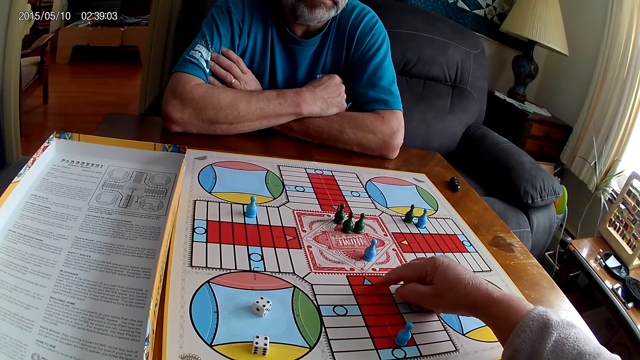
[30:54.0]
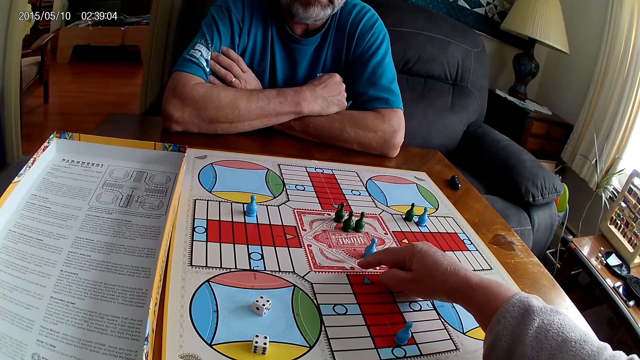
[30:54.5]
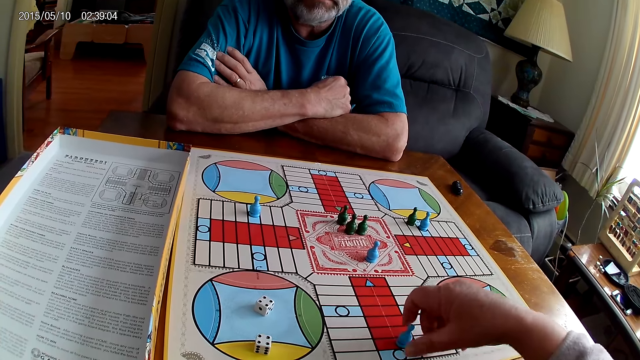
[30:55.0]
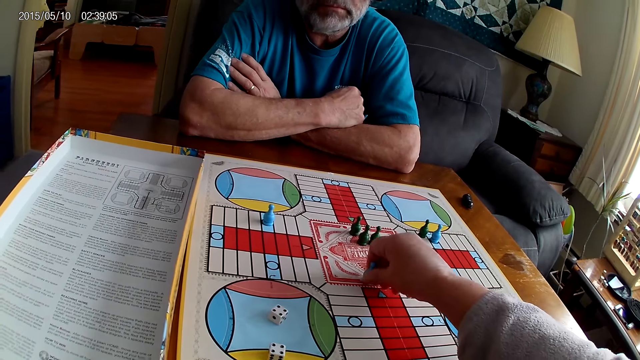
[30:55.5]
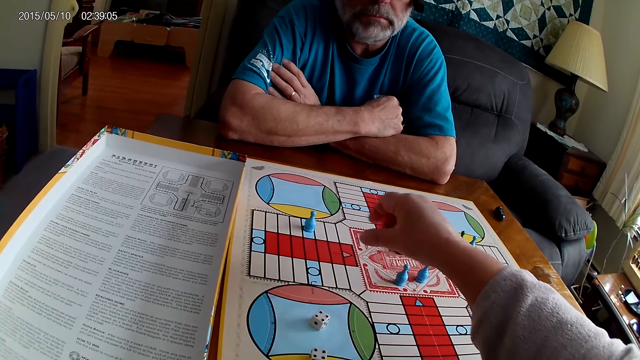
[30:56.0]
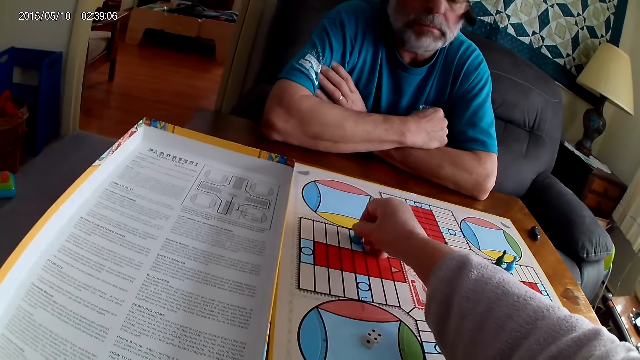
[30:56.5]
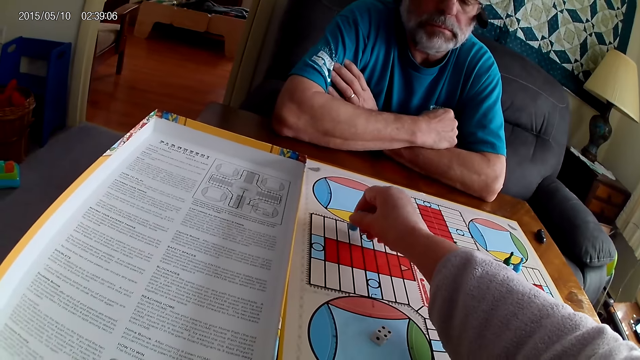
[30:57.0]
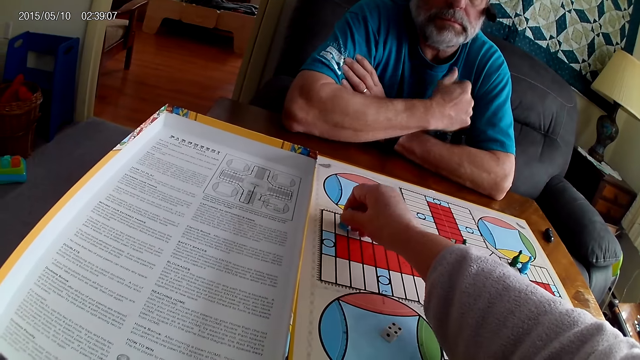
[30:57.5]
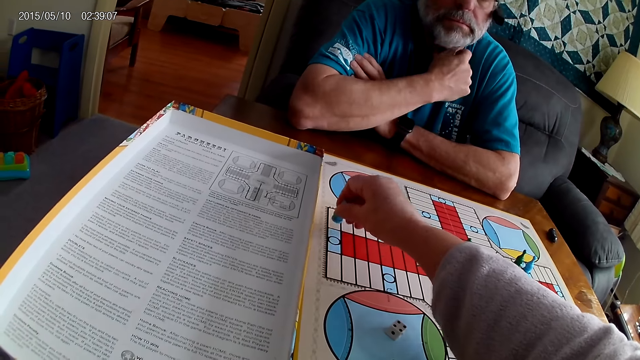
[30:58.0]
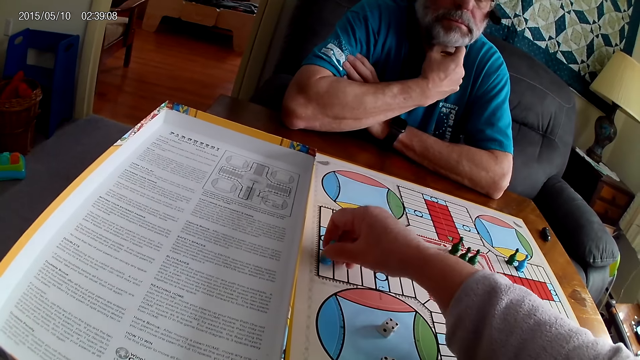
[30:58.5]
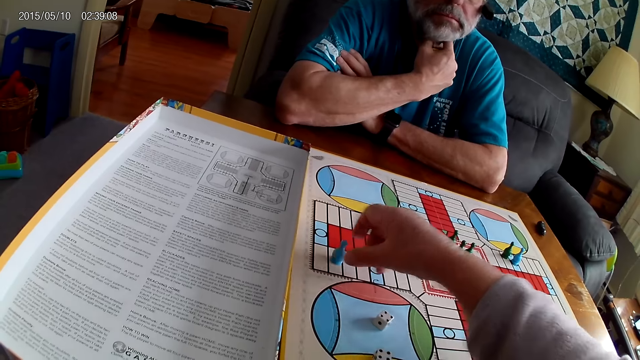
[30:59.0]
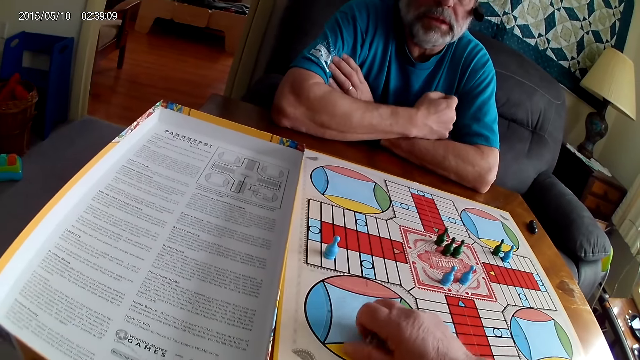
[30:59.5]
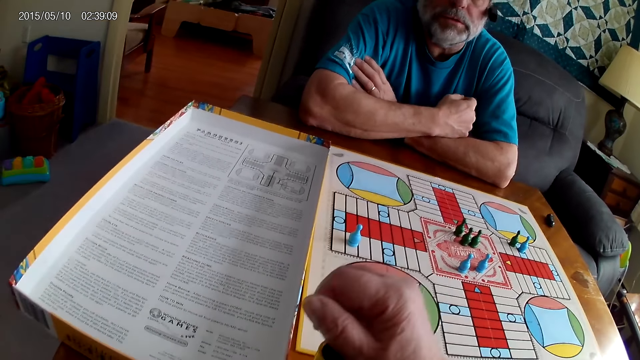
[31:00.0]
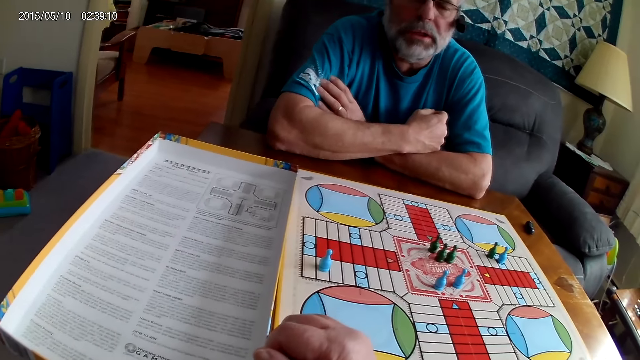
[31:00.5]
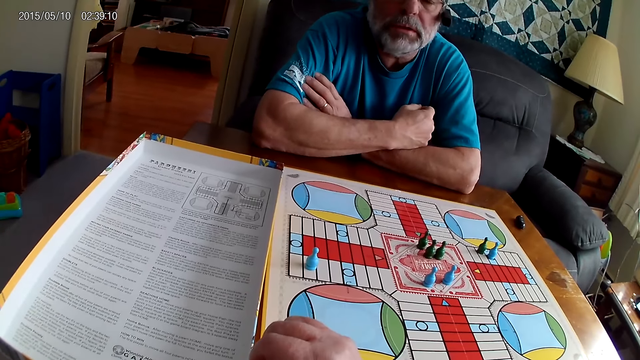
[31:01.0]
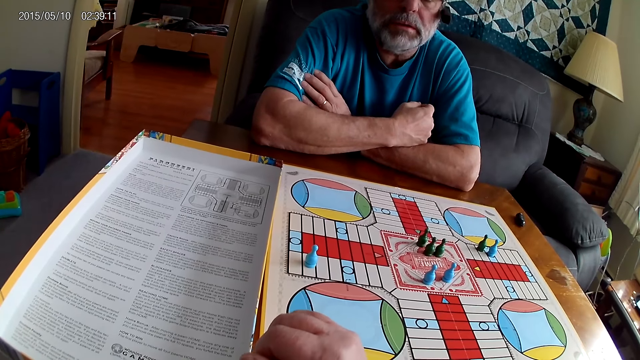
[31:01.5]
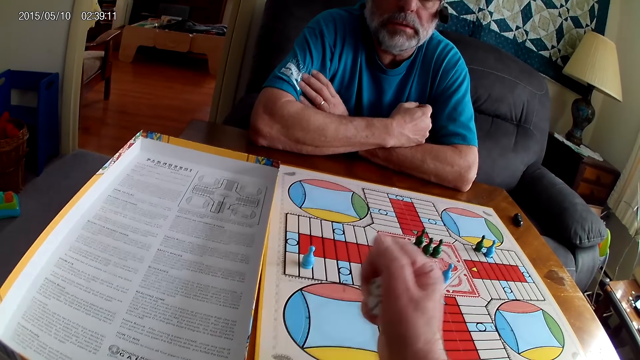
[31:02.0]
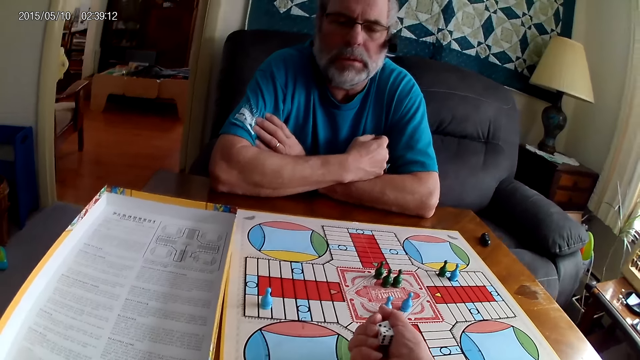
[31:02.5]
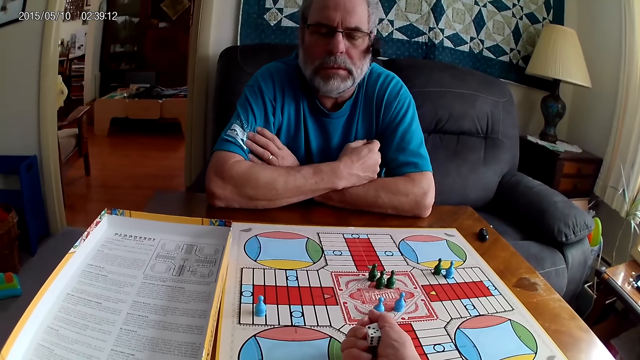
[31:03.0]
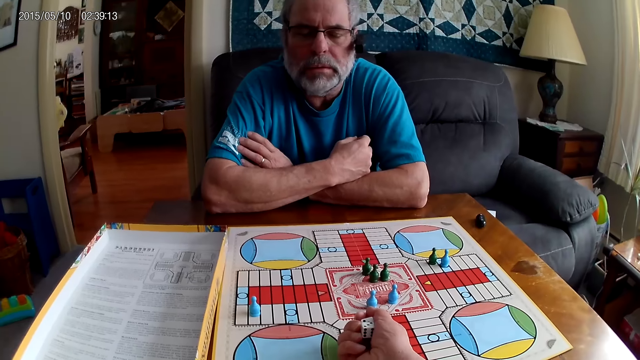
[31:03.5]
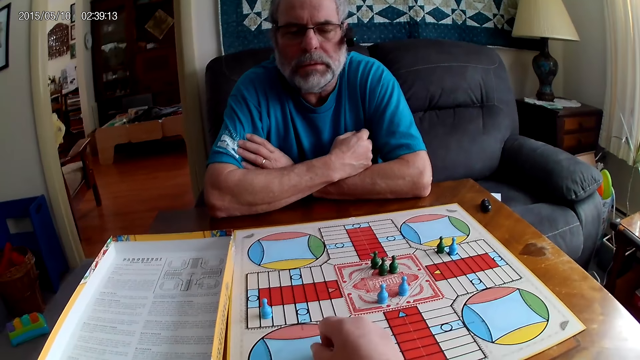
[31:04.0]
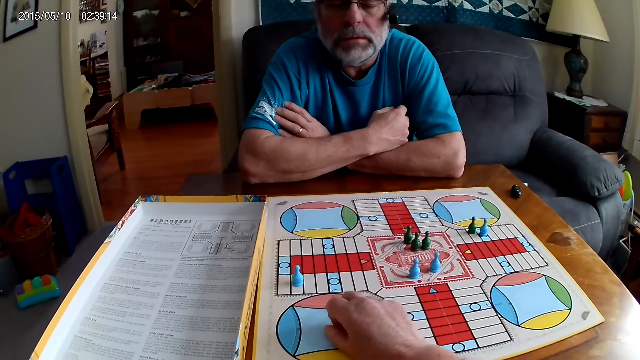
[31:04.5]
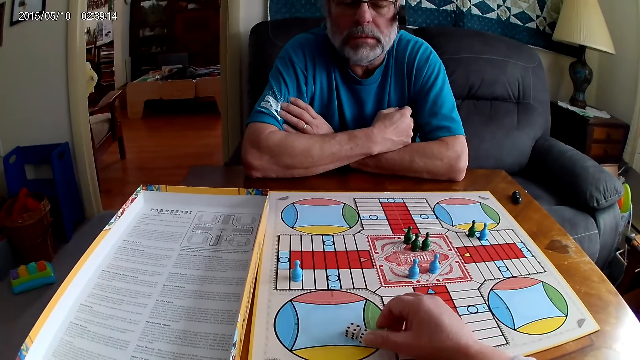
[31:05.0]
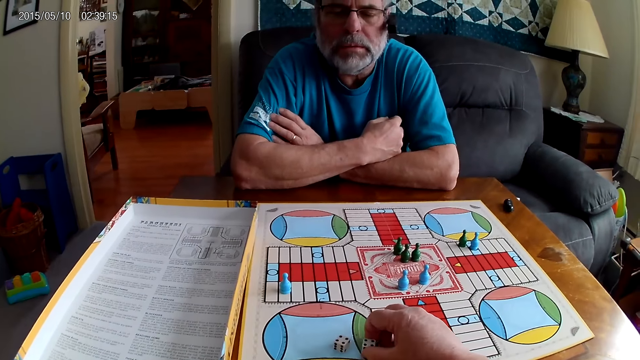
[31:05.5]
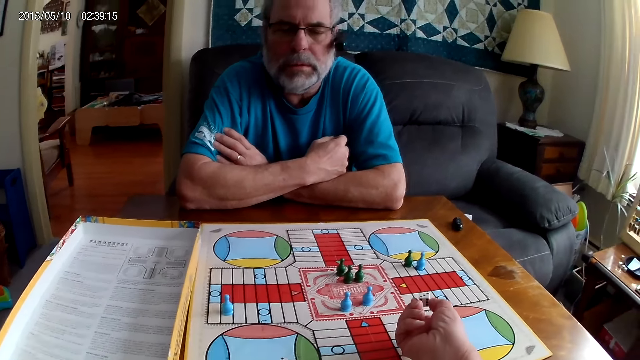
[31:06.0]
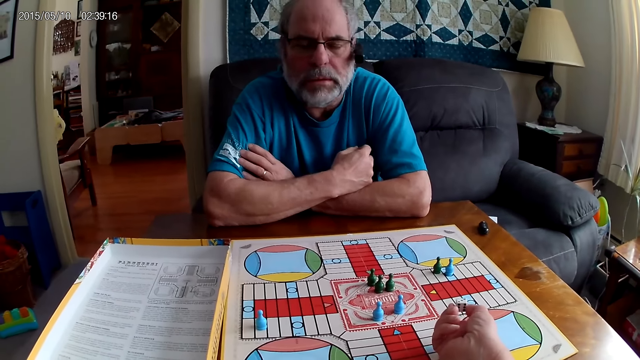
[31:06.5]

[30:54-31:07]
The camera wearer moves the blue pawn forward on the Ludo board. He moves another blue pawn through 7 cells with his right hand. He picks the dice with his right hand. A man converses with the camera wearer. The camera wearer holds the dice. He converses with the man. He places the dice on the board. He converses with the man.

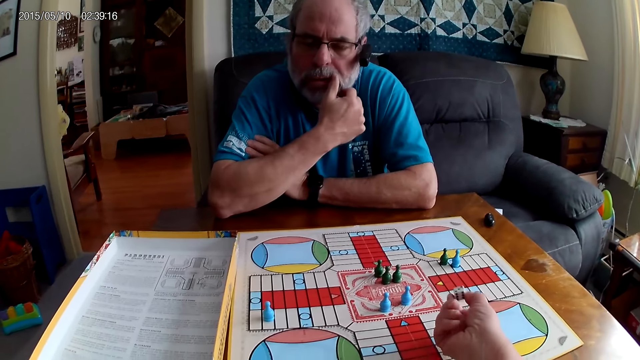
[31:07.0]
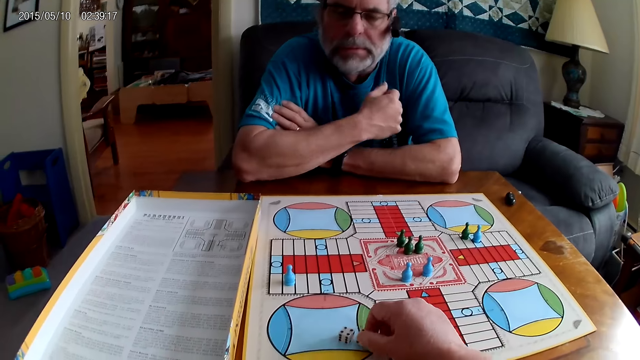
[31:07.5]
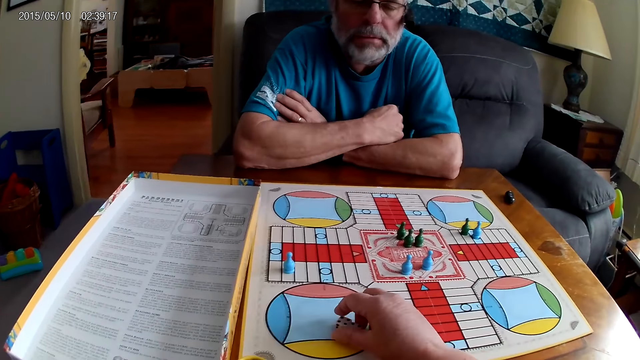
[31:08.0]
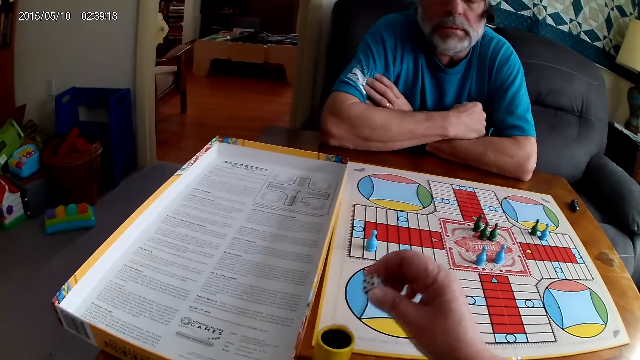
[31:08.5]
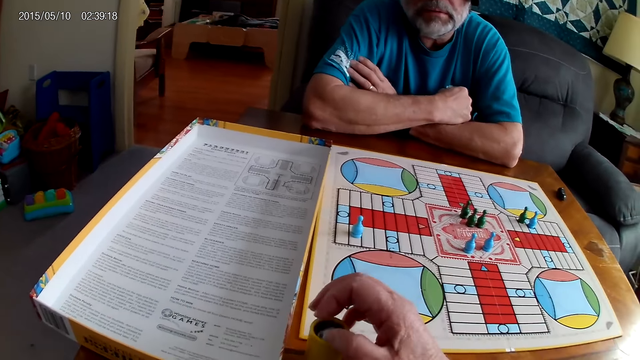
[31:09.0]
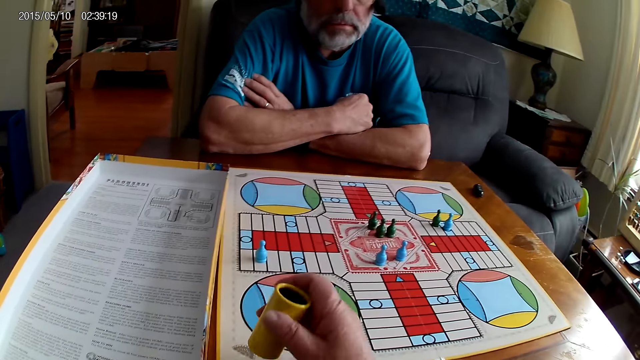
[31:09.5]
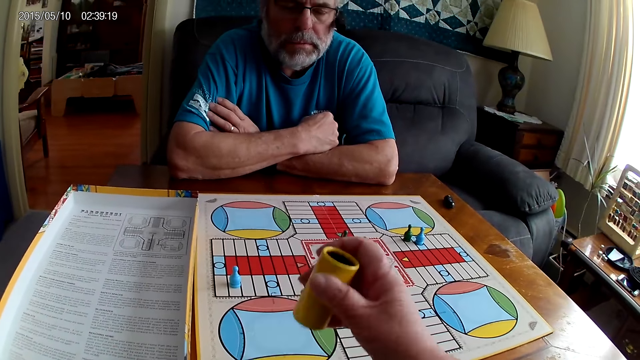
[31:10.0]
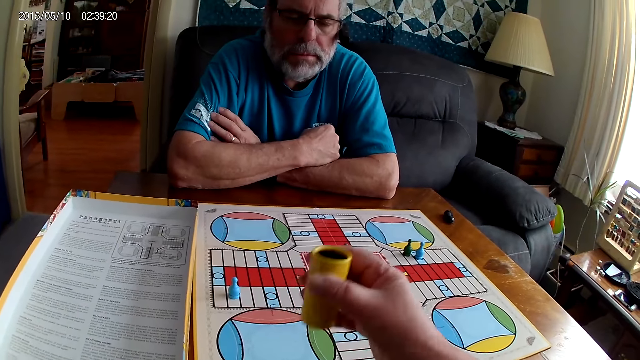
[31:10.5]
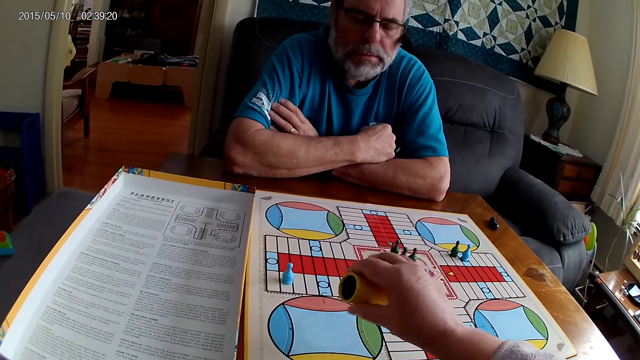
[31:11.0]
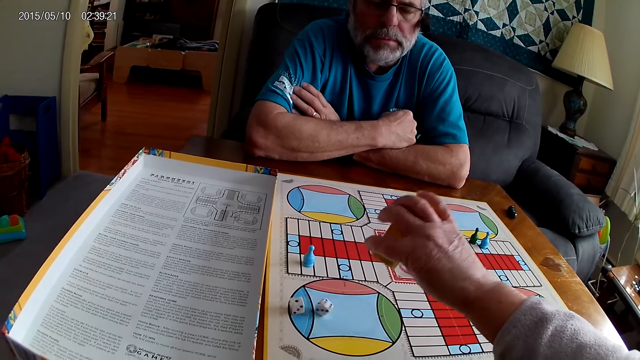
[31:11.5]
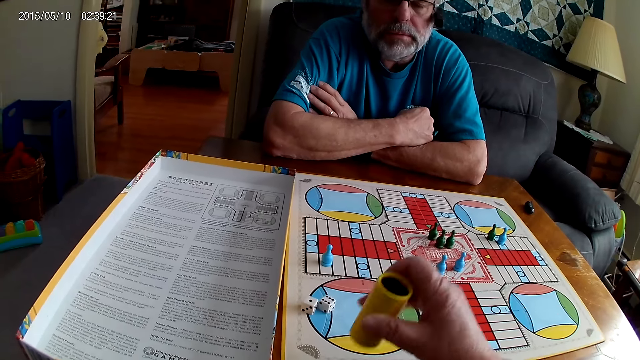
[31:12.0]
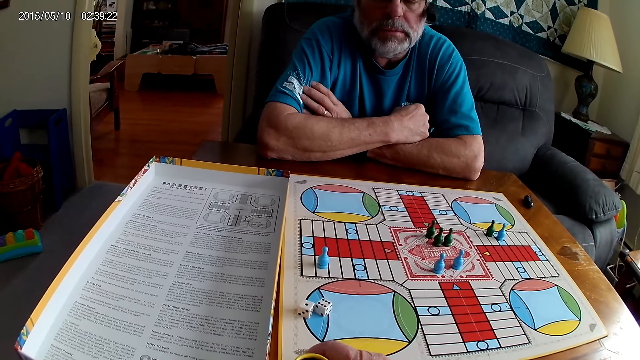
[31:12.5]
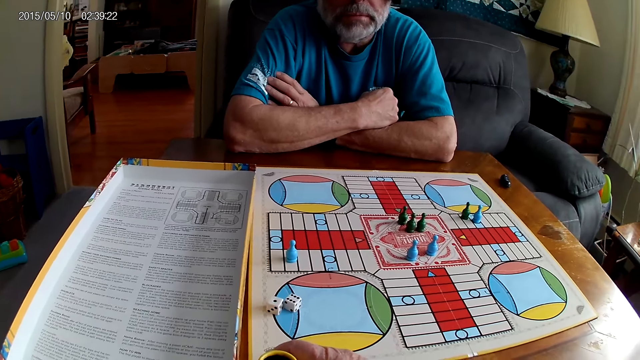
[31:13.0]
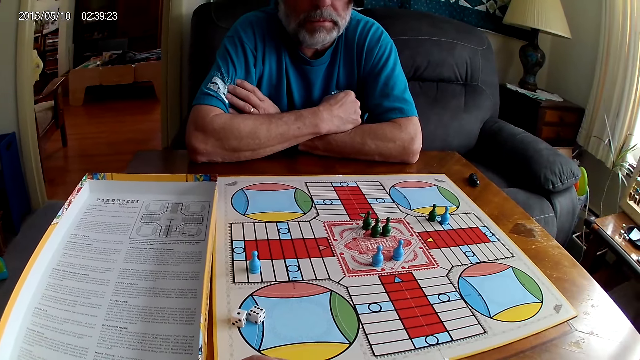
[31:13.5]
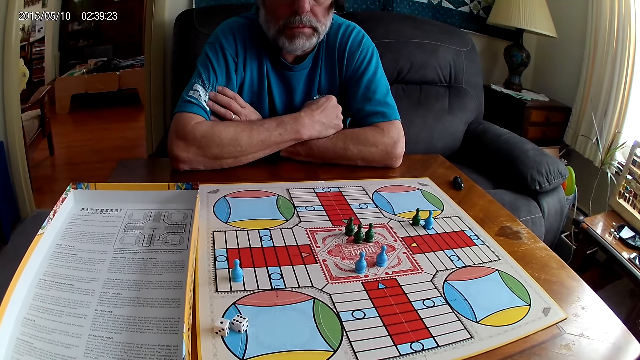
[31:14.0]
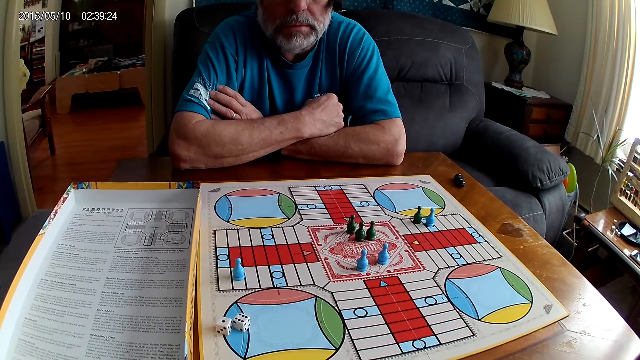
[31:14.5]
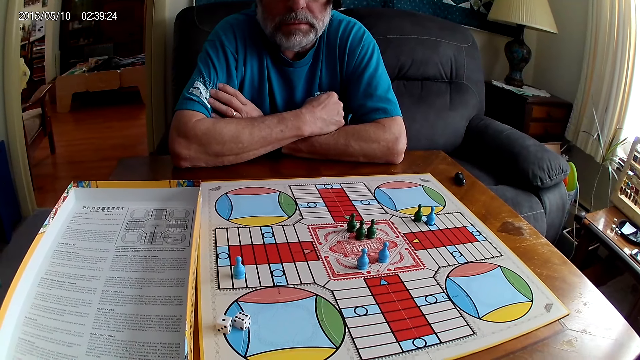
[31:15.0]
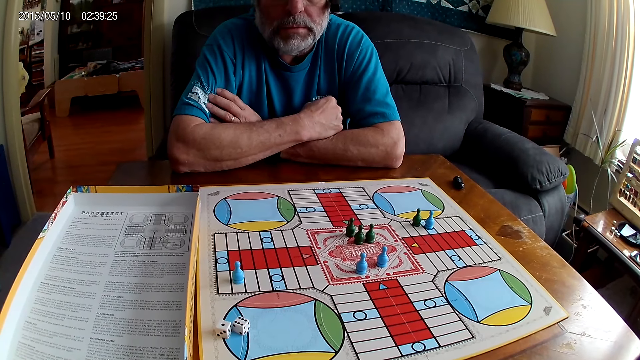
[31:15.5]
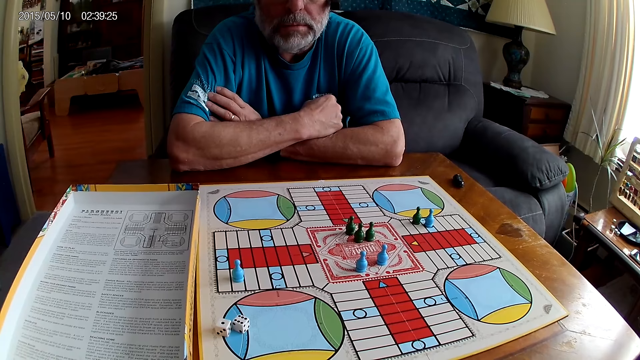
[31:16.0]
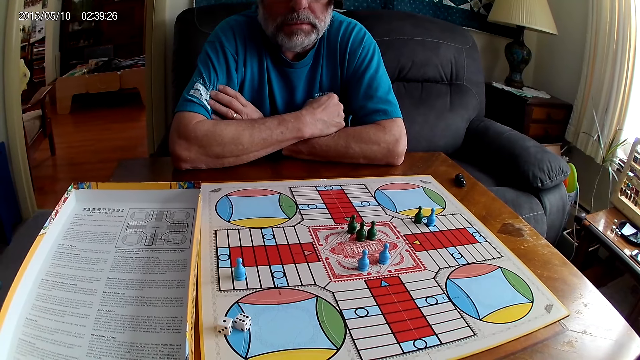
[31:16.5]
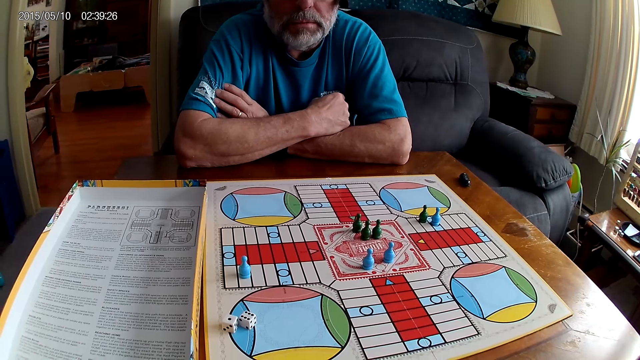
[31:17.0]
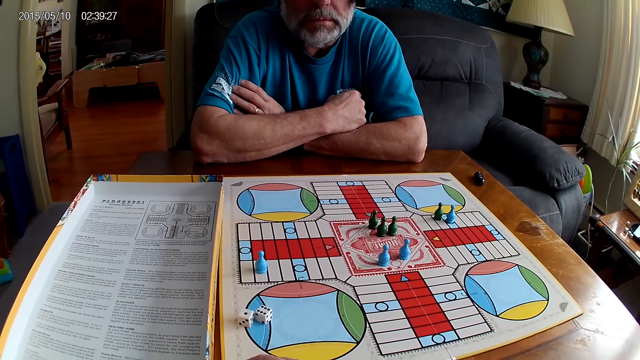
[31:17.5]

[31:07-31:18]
A person responds to the camera wearer. The camera wearer picks up the dice. He puts the dice in a small container or dice cup with his right hand. He shuffles the two dice with the small container in his right hand. He pours the dice from the small container on the Ludo board with his right hand. He places the dice cup aside and stares at the board game.
